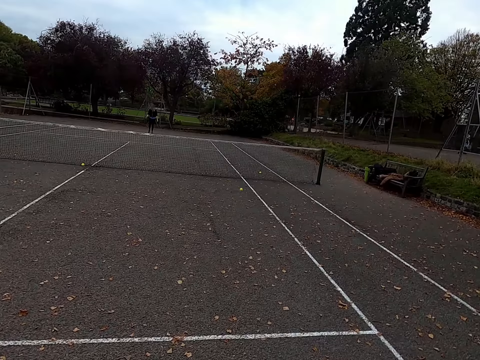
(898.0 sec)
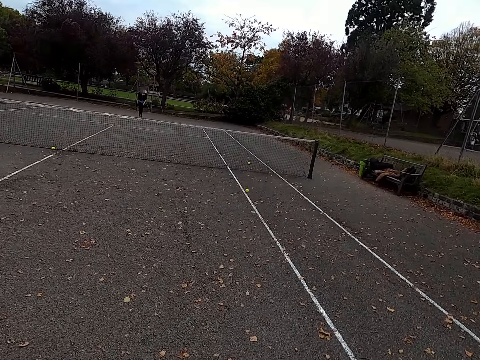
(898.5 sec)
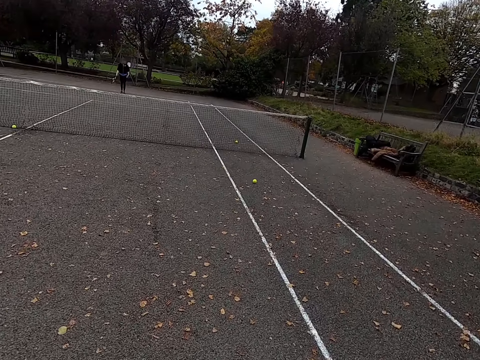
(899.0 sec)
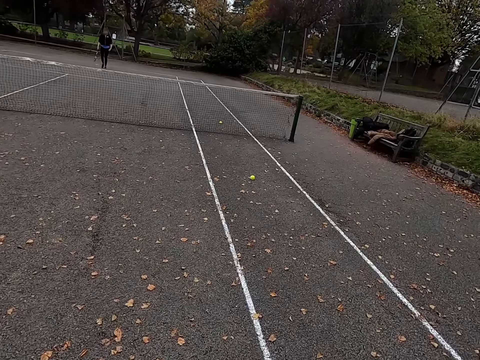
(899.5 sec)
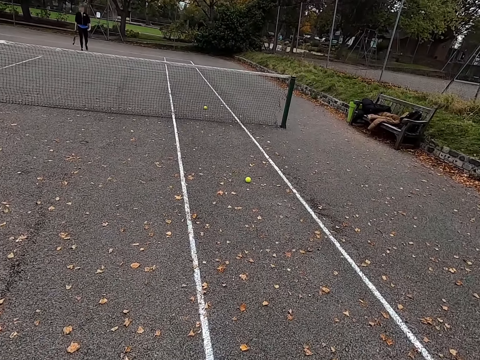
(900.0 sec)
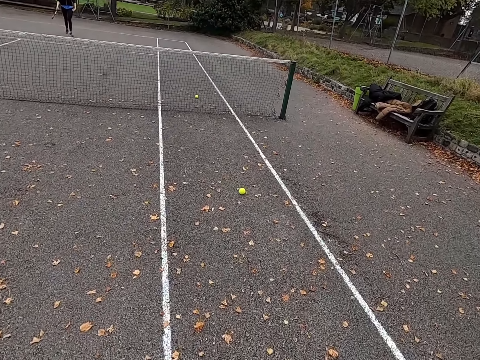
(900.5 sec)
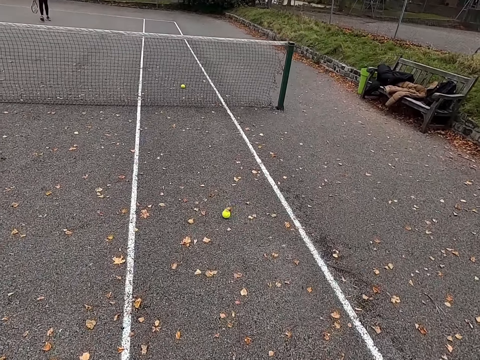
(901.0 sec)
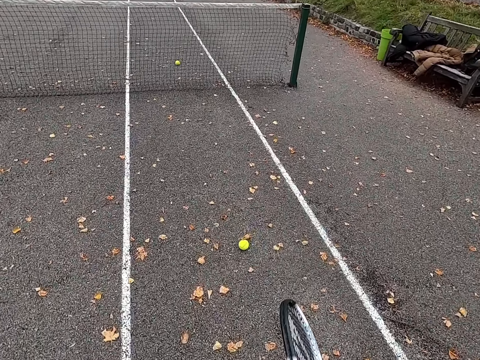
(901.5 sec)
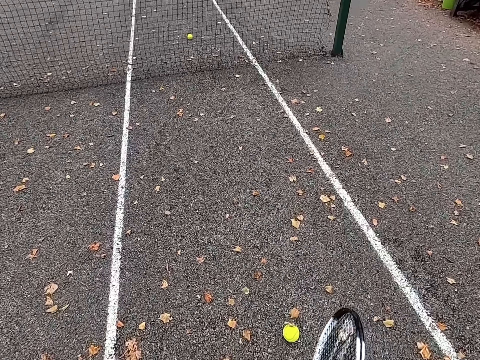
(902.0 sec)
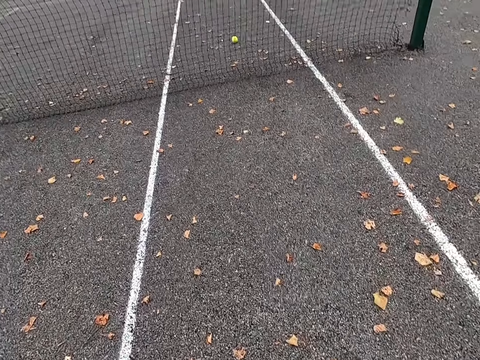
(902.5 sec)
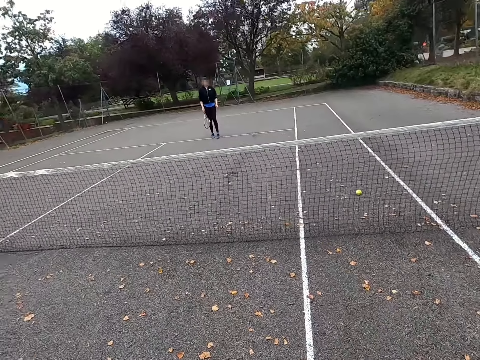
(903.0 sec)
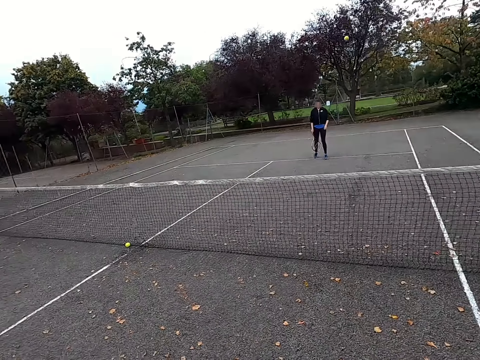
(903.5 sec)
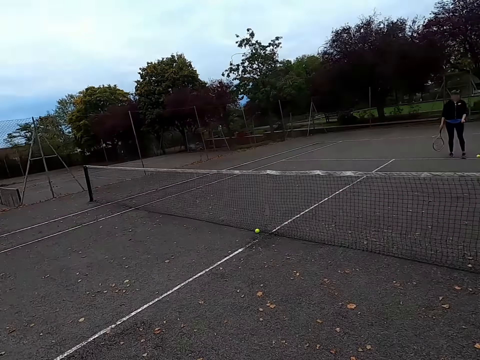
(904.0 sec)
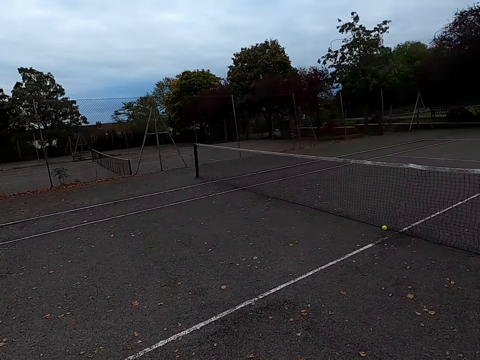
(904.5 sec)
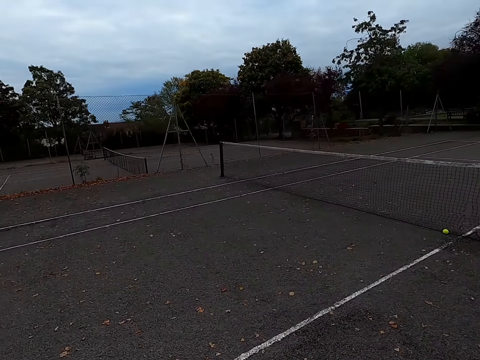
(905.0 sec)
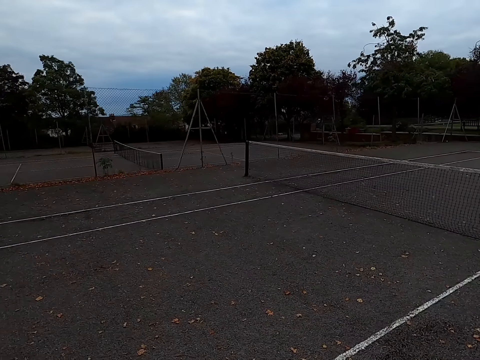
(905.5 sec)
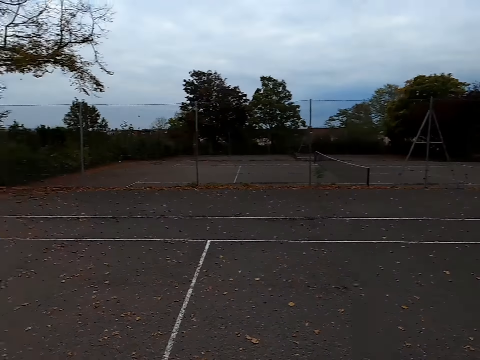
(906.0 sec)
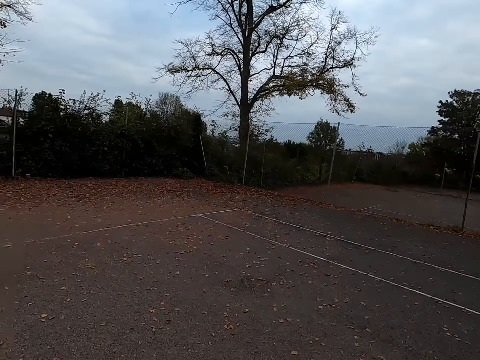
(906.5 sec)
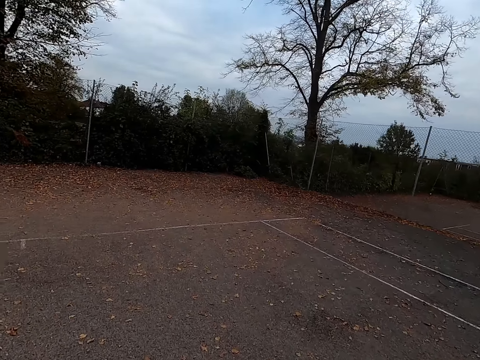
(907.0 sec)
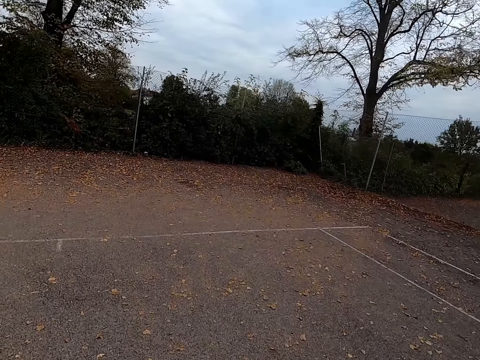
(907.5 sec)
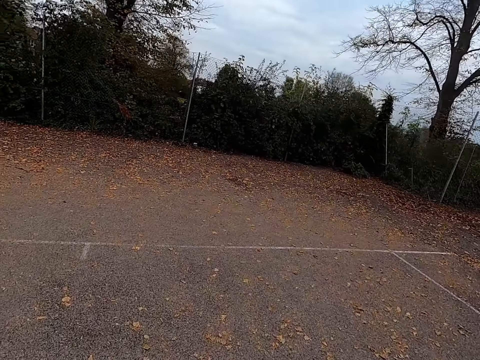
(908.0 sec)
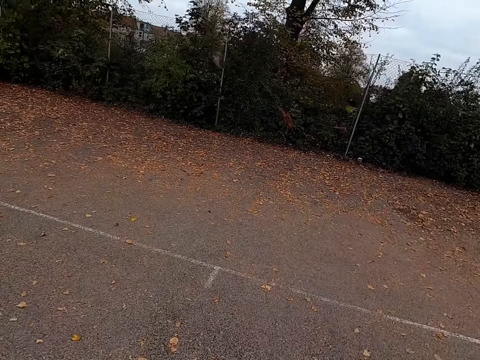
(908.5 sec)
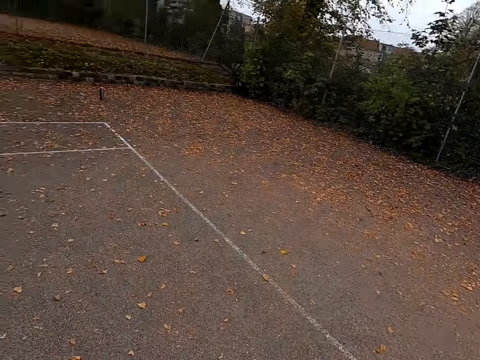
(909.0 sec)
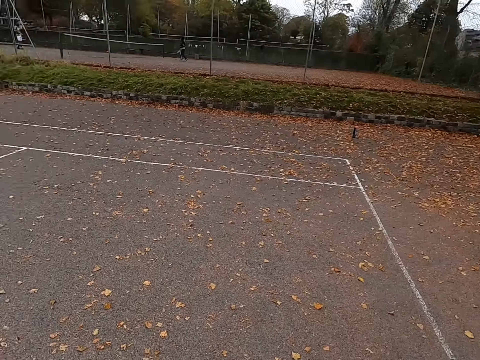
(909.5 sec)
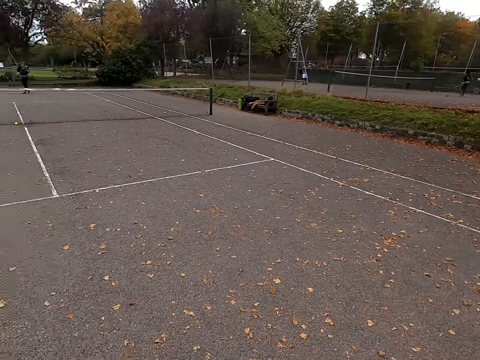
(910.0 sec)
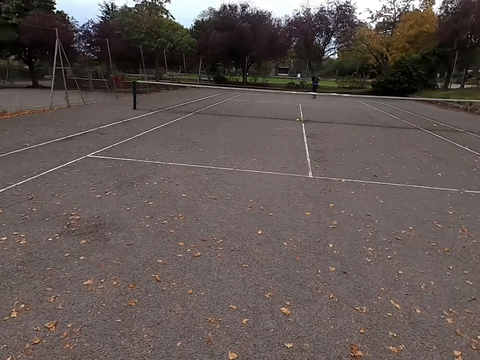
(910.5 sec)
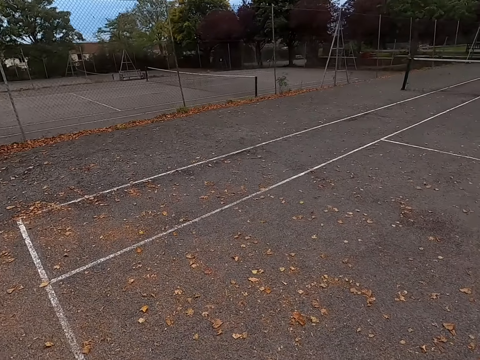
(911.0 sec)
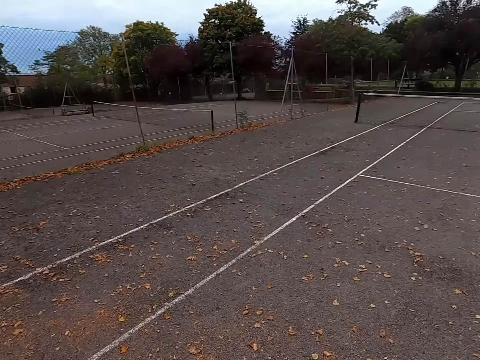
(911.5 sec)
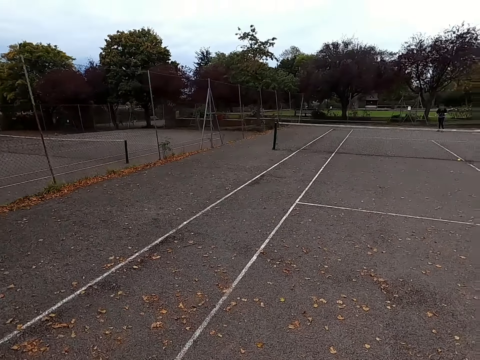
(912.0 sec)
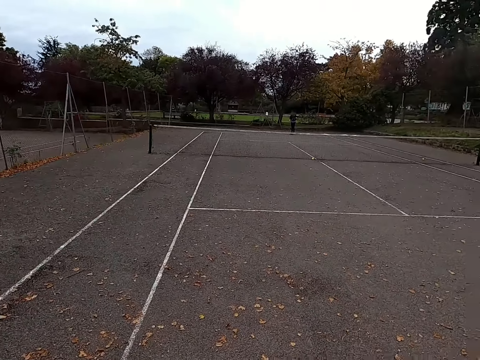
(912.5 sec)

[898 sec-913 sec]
The camera wearer walks to the ball. They pick up the tennis ball. They throw the ball. They walk around the tennis court.

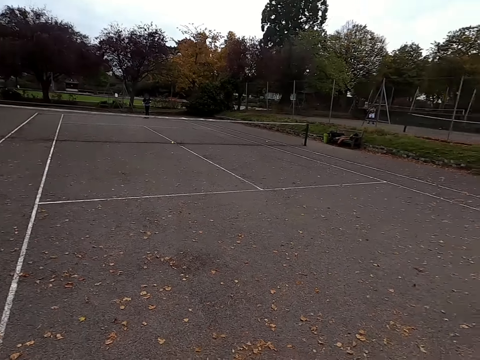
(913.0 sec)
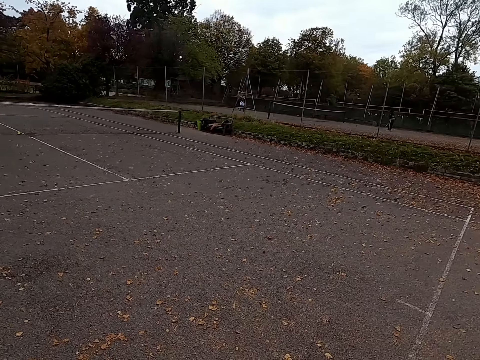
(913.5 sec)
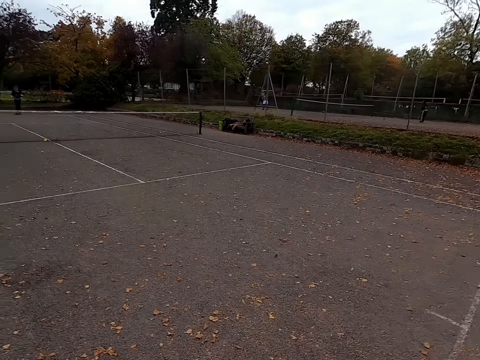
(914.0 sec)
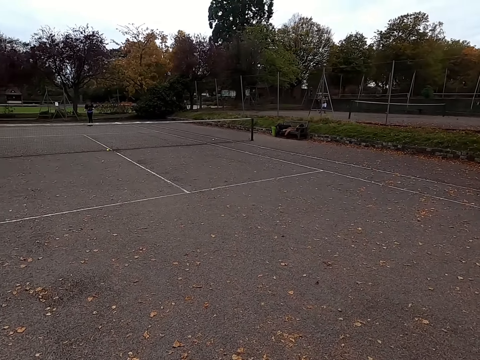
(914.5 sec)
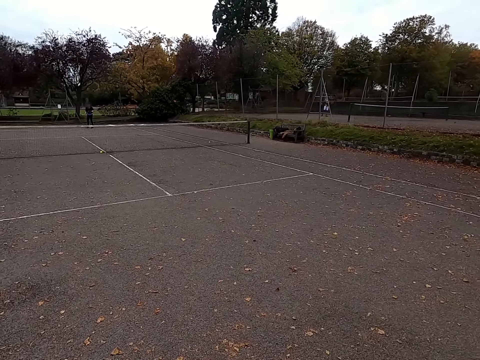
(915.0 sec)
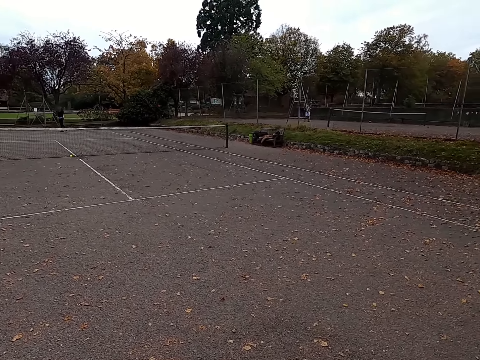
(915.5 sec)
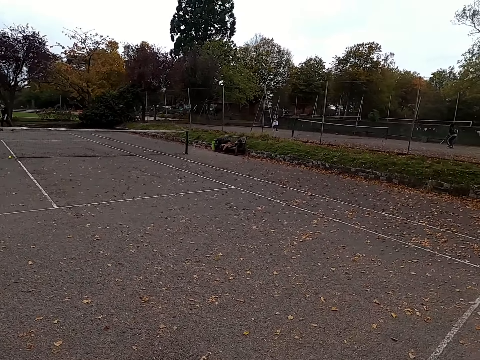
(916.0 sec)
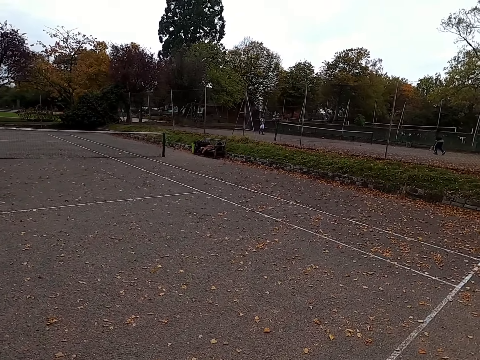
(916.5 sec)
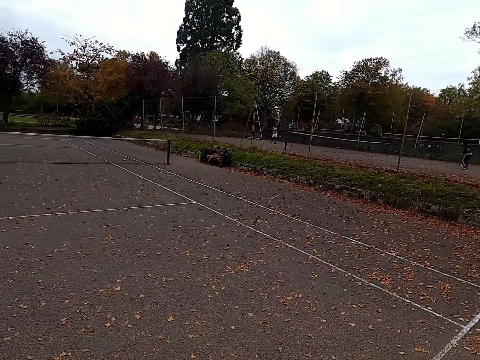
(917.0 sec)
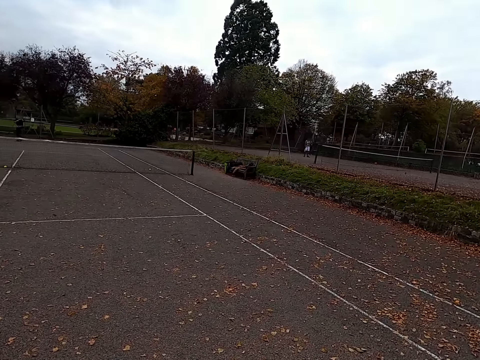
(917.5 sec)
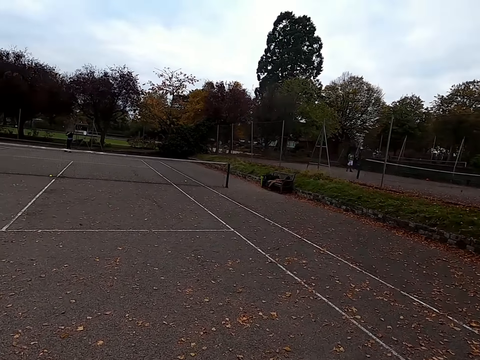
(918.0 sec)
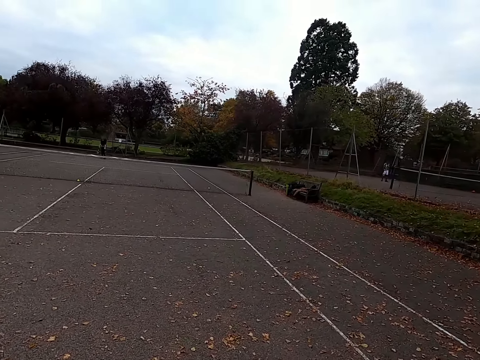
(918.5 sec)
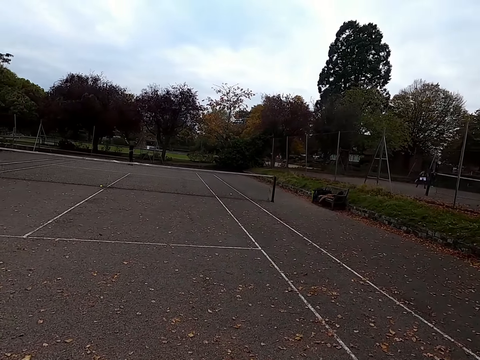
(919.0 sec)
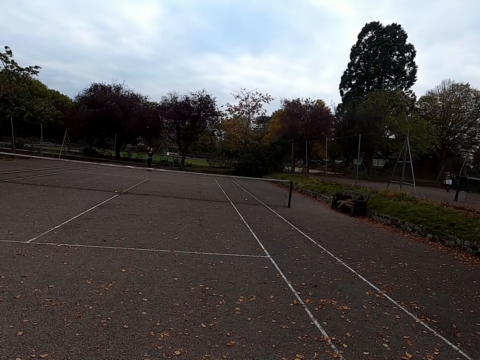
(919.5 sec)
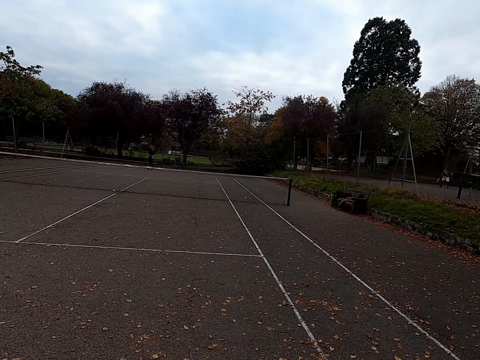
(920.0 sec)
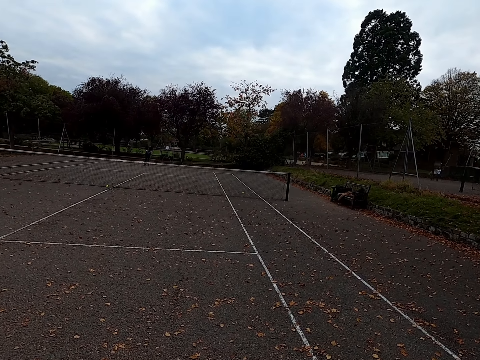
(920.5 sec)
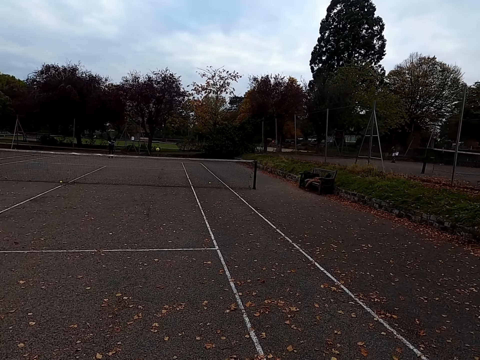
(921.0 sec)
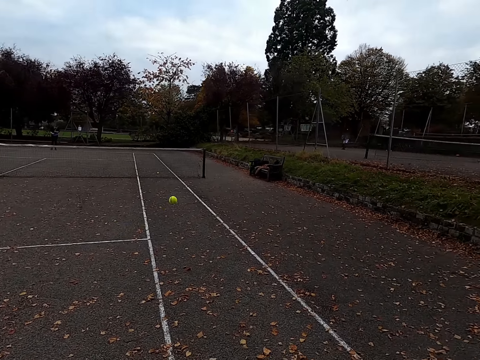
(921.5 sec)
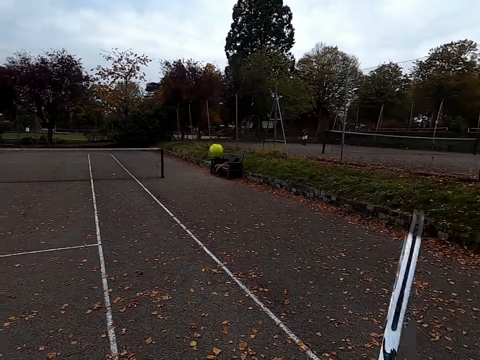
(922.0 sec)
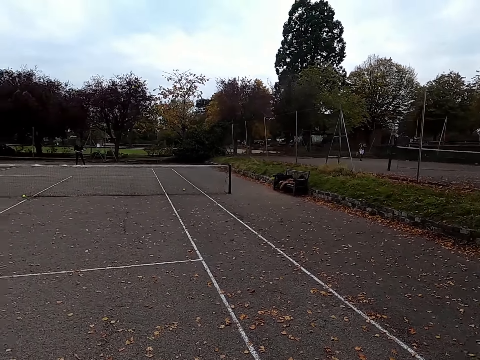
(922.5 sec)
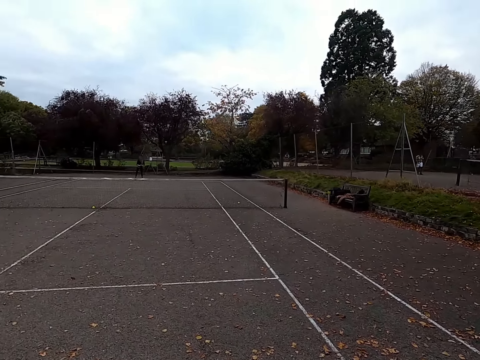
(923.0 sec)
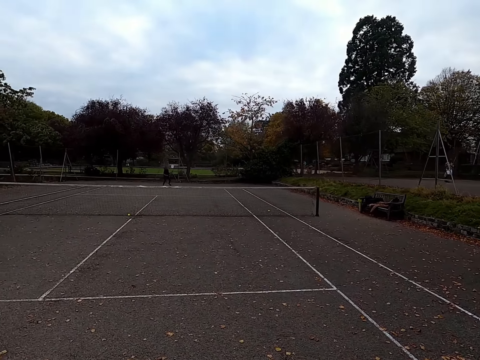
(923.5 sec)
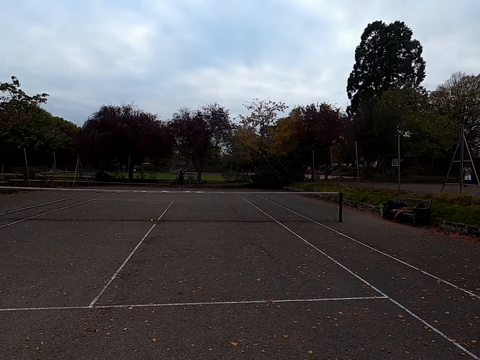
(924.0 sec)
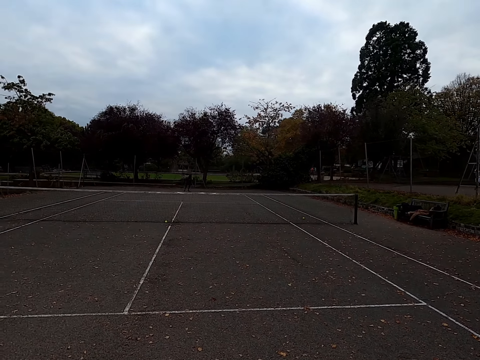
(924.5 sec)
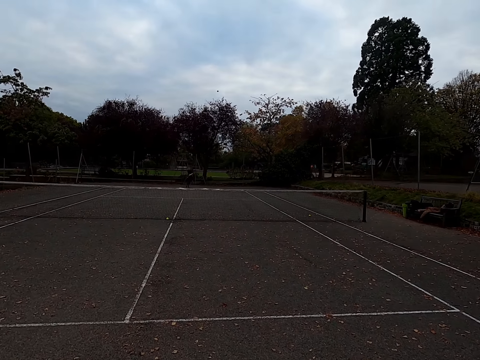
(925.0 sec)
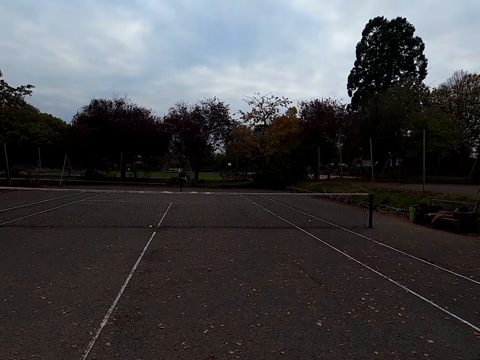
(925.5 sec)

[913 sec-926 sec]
A woman throws the tennis ball up. The woman hits the tennis ball with a racquet. The camera wearer hits the tennis ball with a racquet. The woman hits the tennis ball with a racquet.
